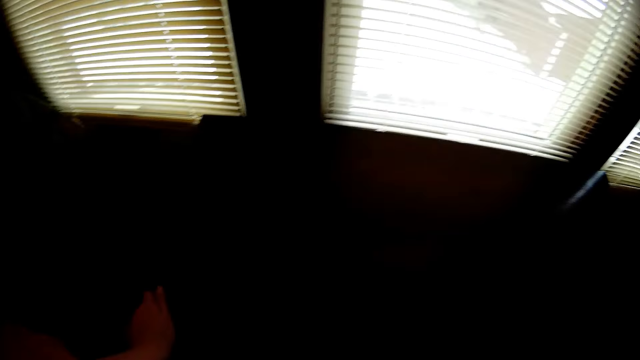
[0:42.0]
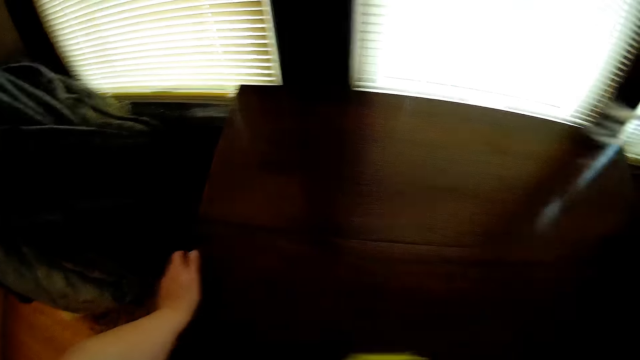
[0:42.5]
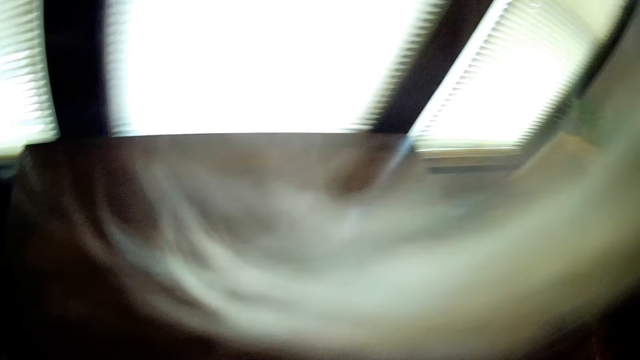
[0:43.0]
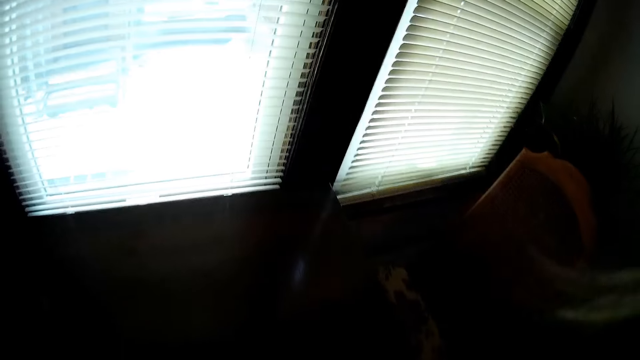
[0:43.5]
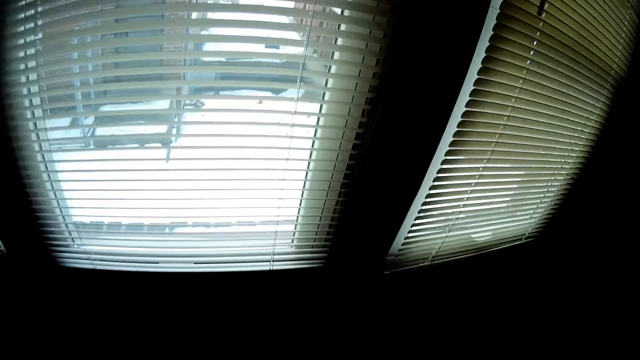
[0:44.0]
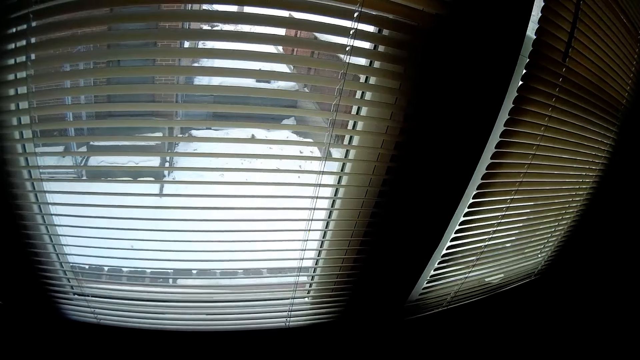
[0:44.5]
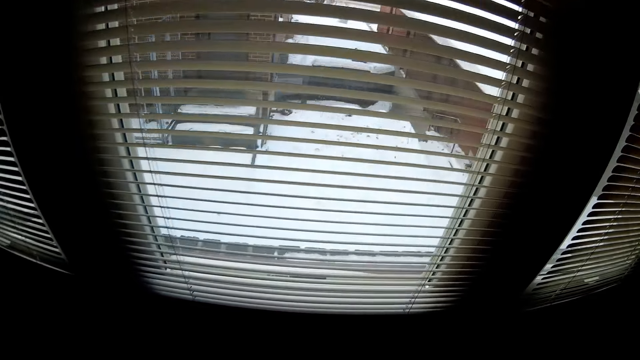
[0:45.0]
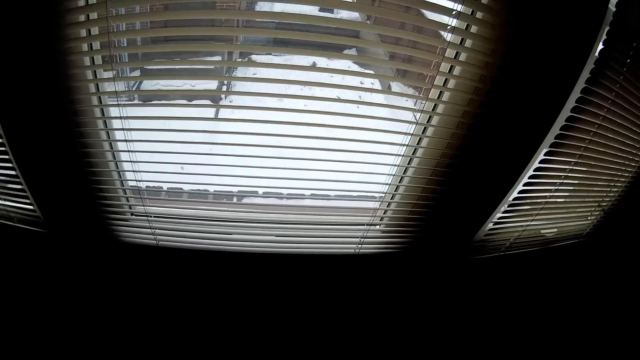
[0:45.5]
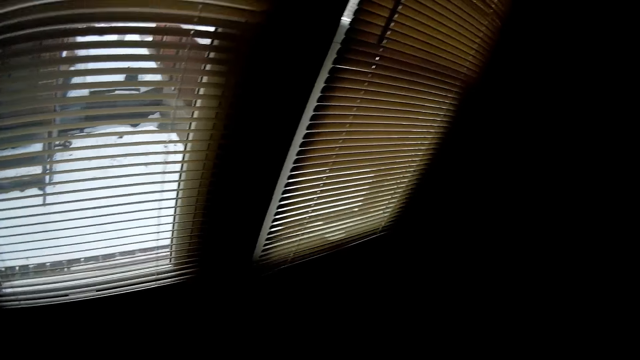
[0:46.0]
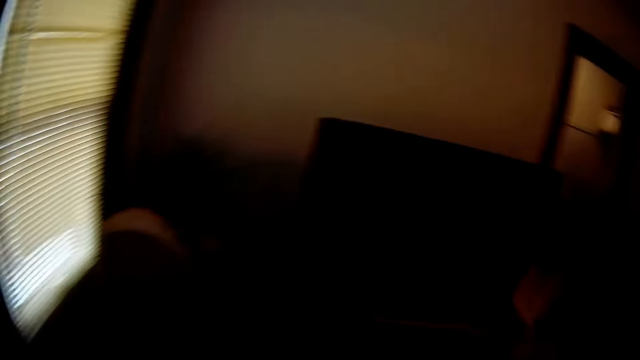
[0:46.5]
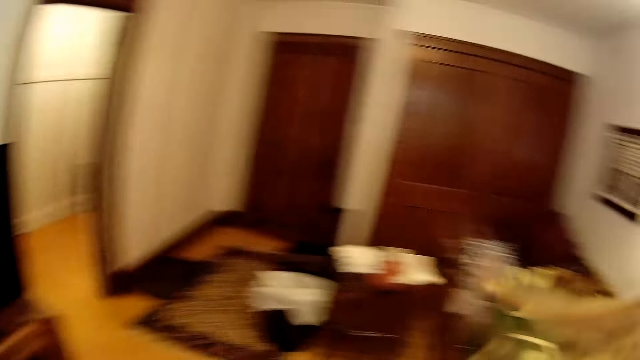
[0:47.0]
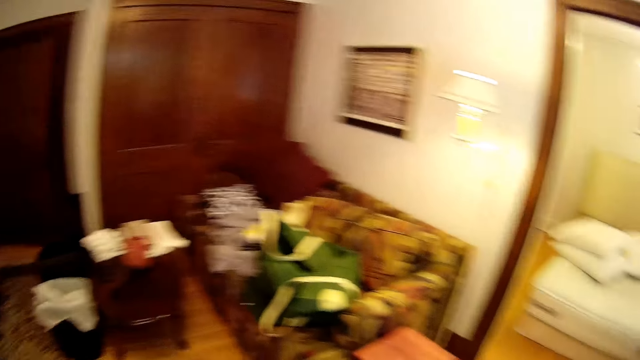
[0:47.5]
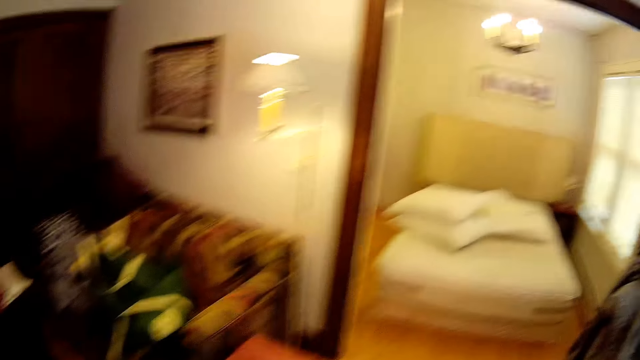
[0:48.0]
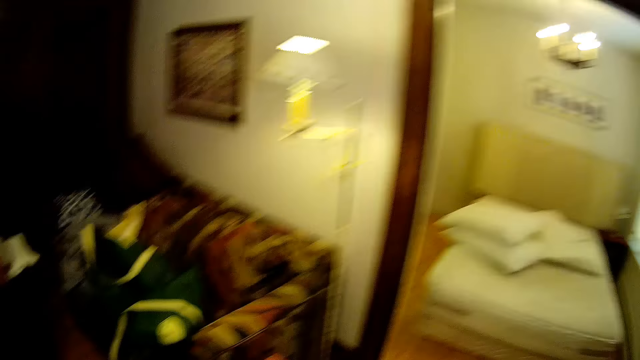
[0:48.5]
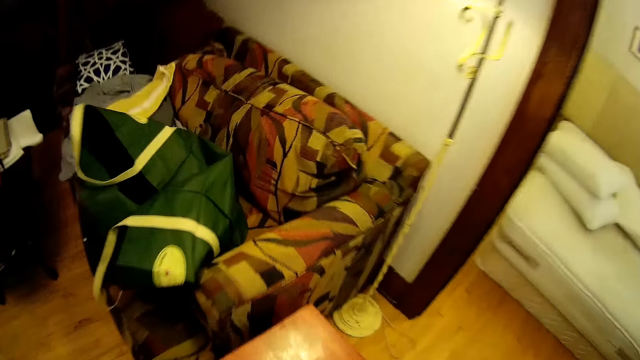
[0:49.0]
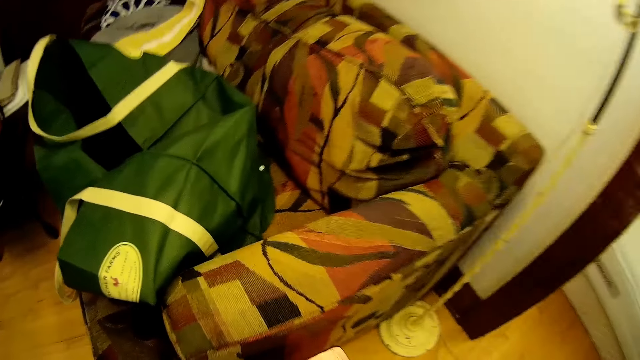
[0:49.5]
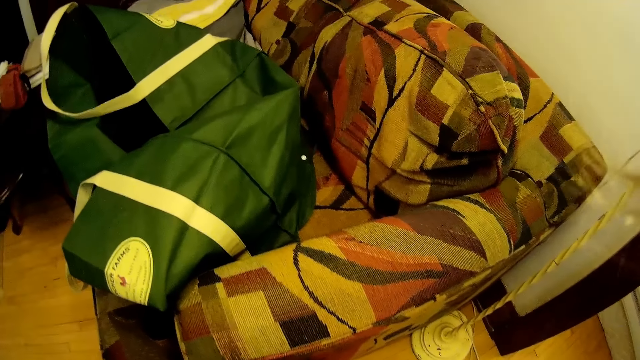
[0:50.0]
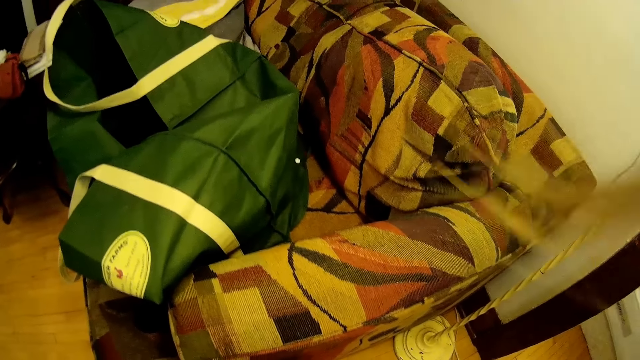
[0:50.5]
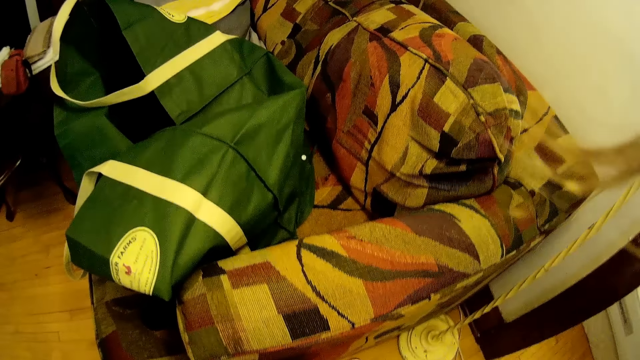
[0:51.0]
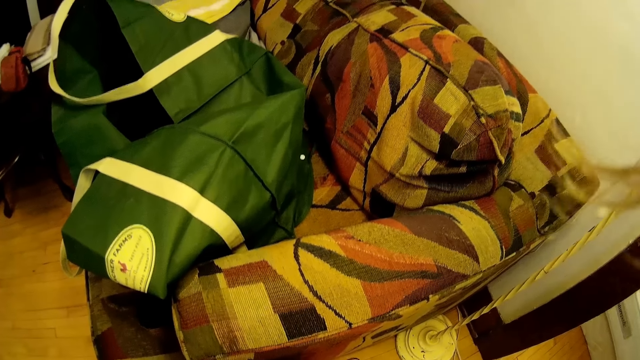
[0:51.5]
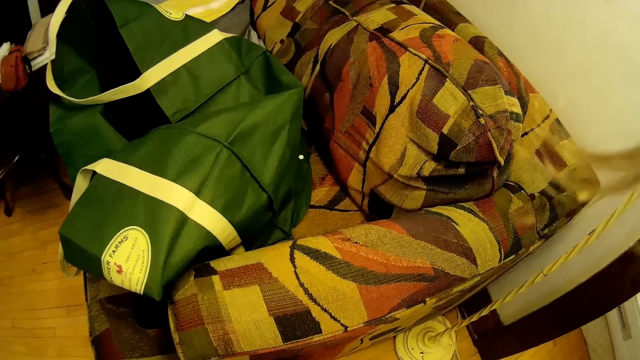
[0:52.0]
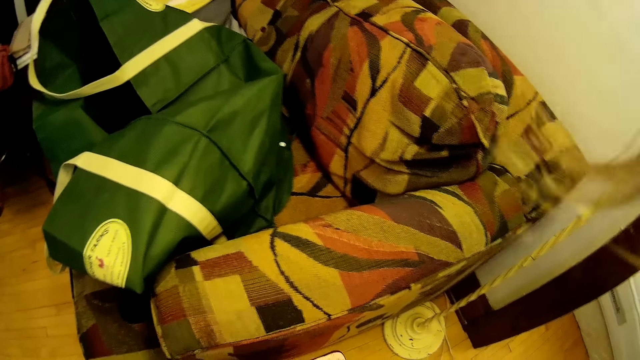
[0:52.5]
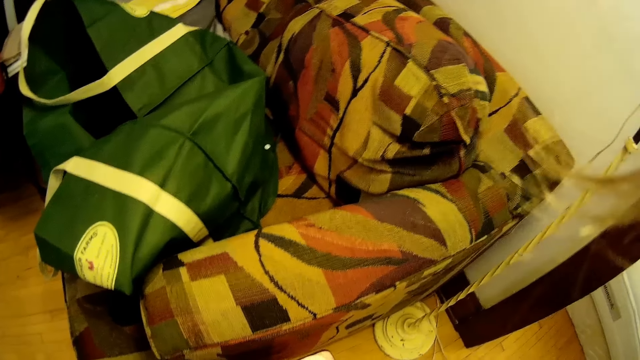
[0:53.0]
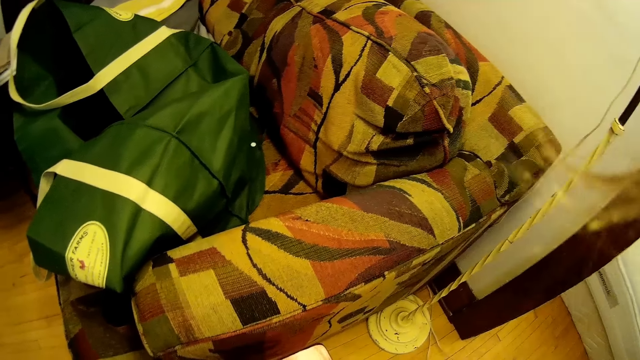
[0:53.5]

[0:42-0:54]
The camera wearer wipes on the table. They move around the house. They turn around. They wipe the stool.

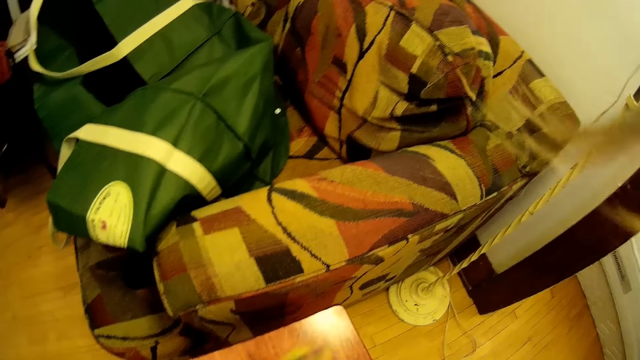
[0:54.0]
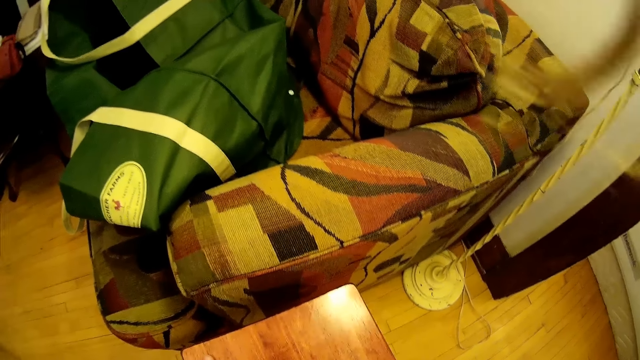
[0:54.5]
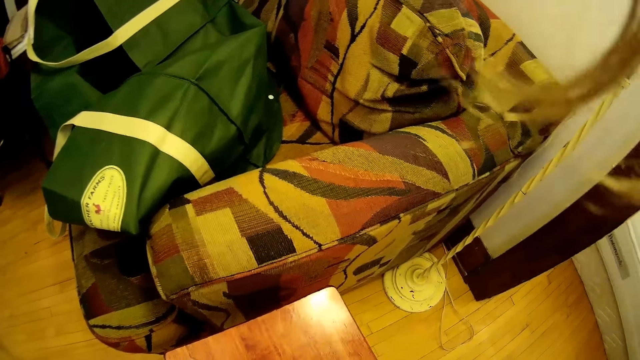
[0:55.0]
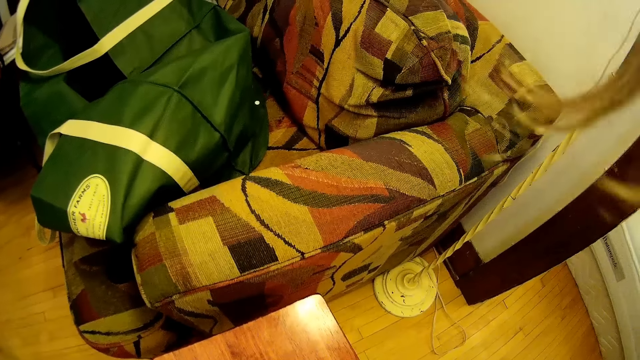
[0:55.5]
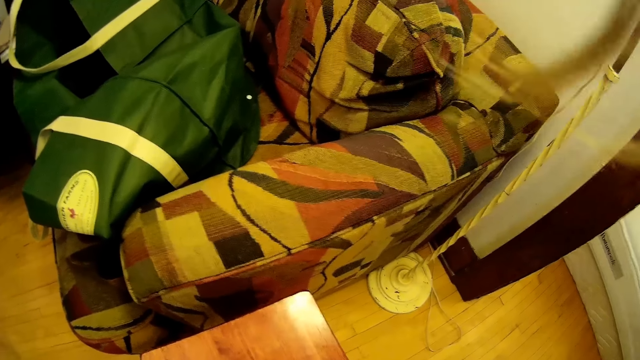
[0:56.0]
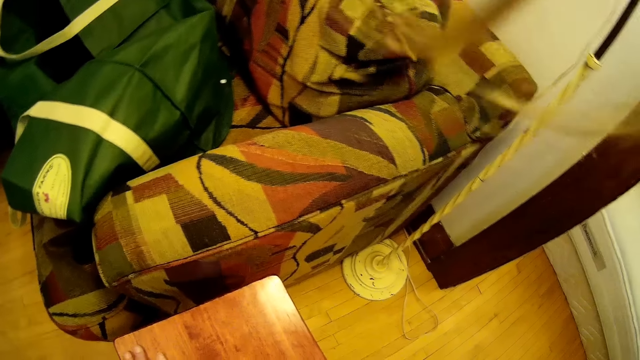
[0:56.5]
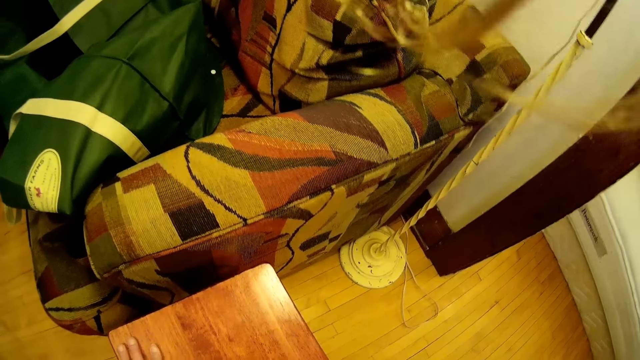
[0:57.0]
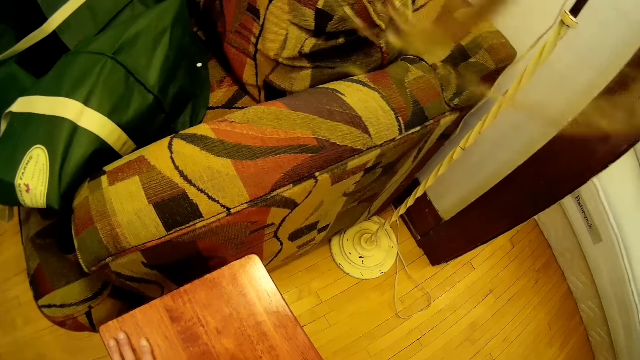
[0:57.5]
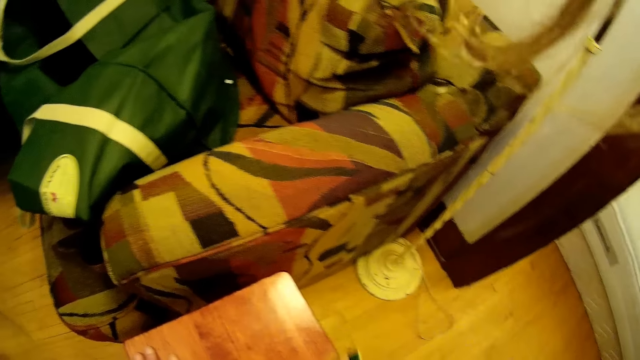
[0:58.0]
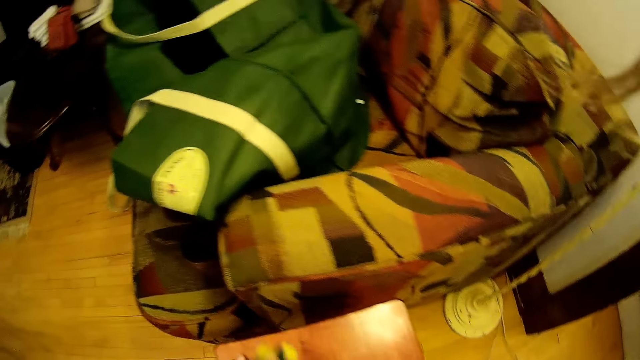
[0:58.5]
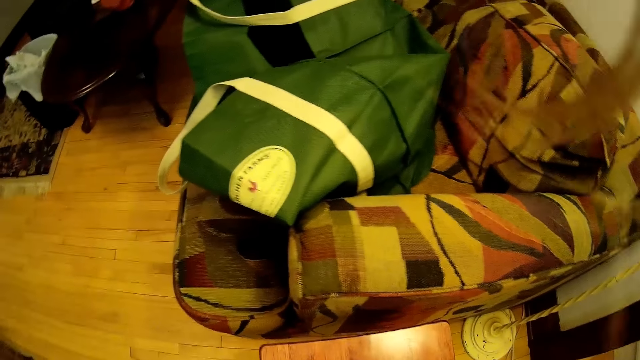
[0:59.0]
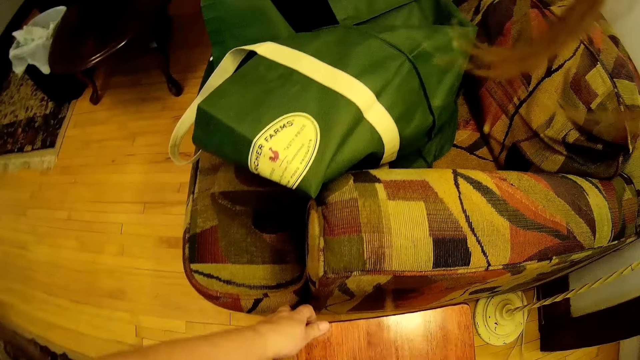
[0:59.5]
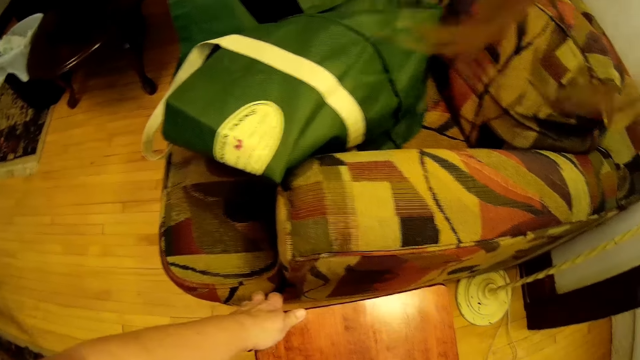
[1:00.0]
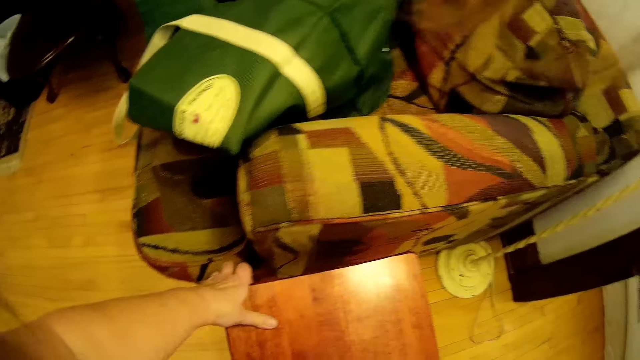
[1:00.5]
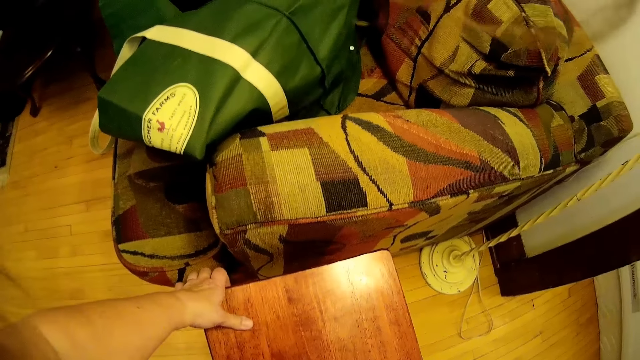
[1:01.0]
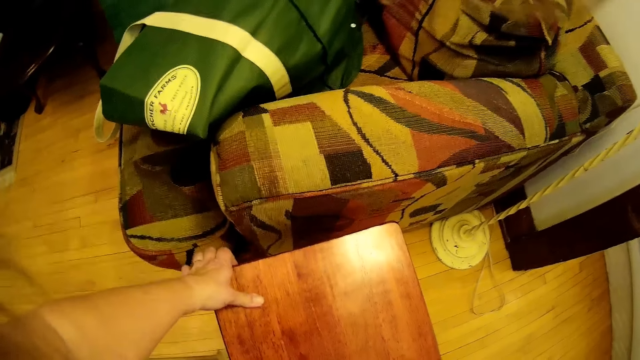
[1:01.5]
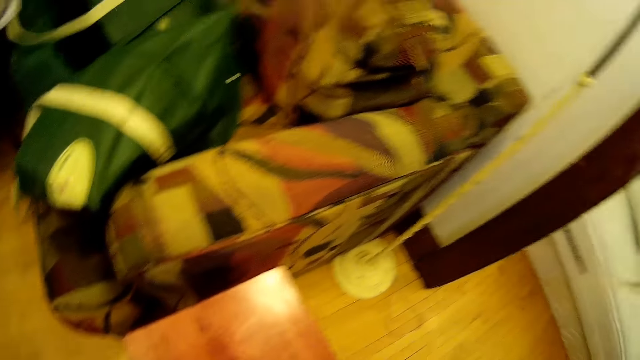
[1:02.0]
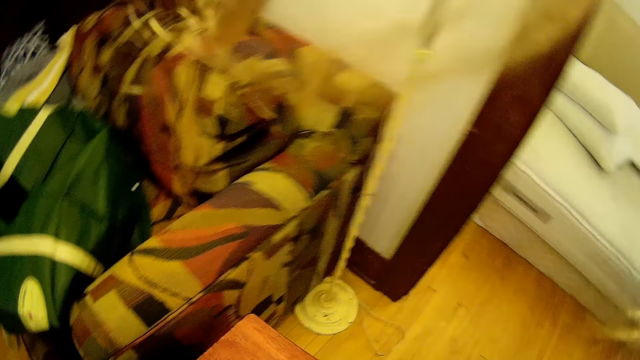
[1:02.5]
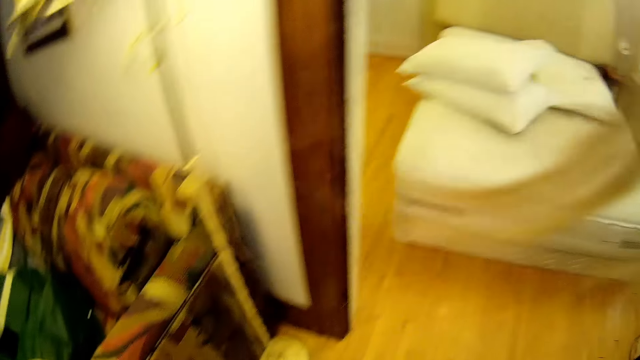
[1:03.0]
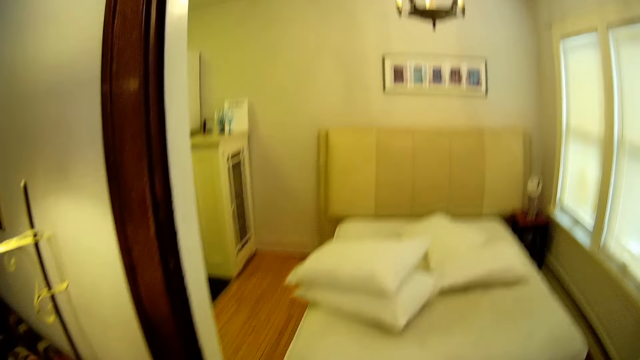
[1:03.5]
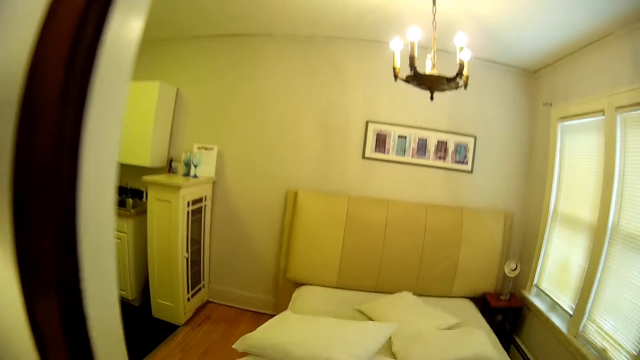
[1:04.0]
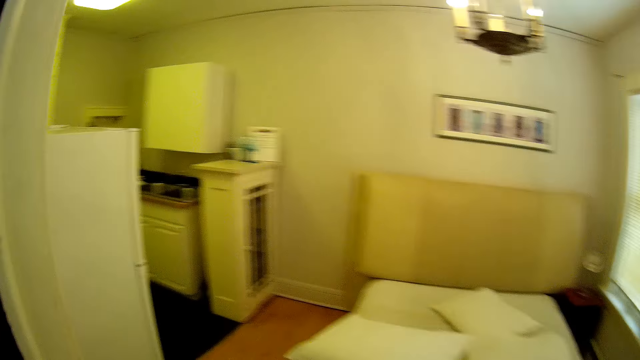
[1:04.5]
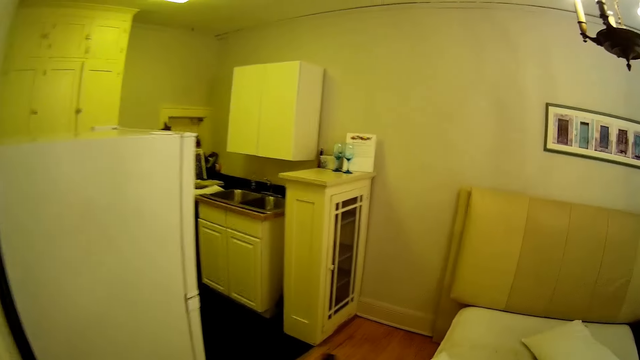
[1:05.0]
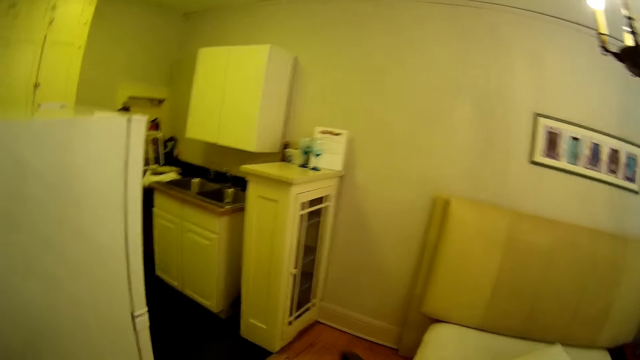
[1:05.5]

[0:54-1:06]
The camera wearer wipes on the table. They move around the house.
